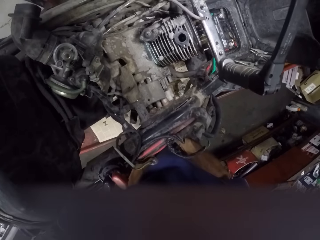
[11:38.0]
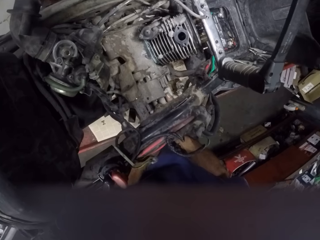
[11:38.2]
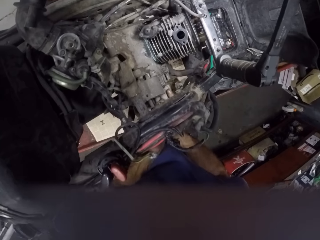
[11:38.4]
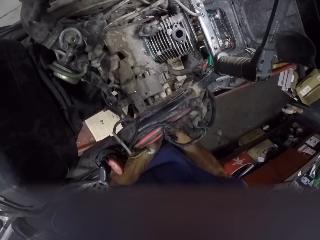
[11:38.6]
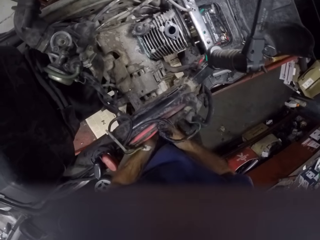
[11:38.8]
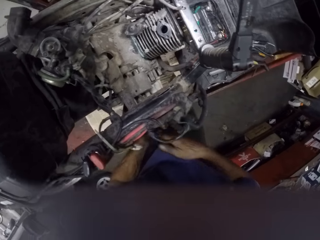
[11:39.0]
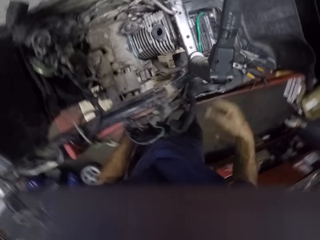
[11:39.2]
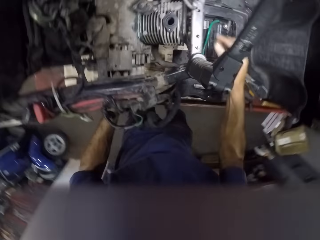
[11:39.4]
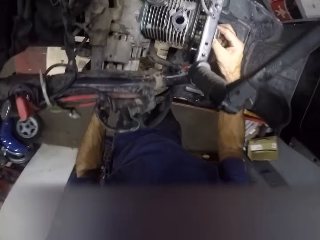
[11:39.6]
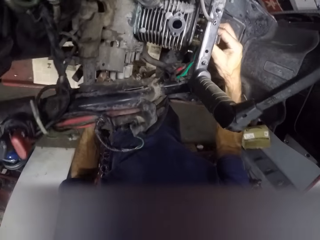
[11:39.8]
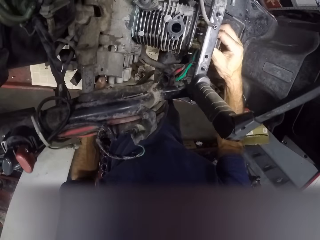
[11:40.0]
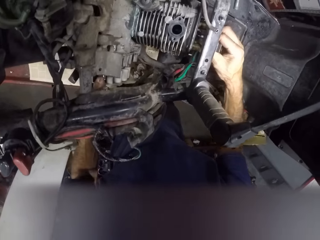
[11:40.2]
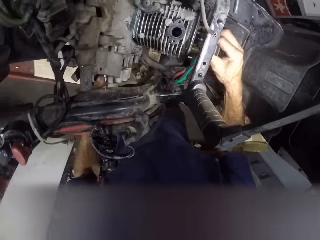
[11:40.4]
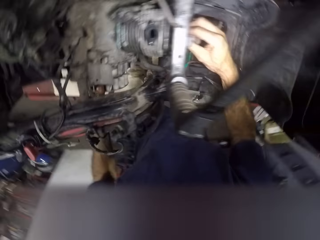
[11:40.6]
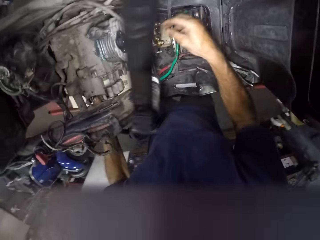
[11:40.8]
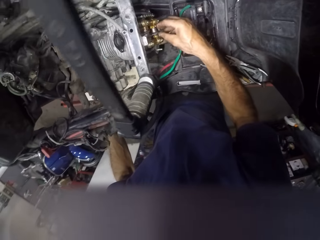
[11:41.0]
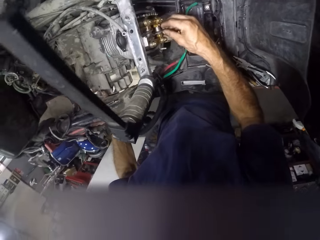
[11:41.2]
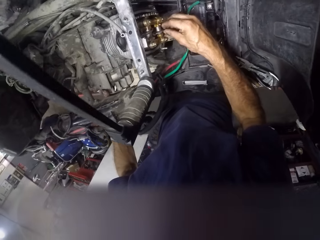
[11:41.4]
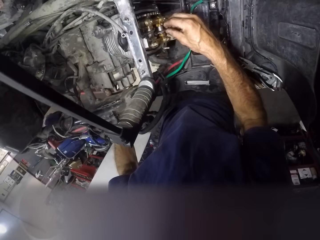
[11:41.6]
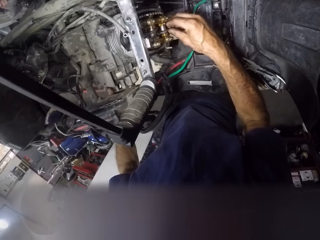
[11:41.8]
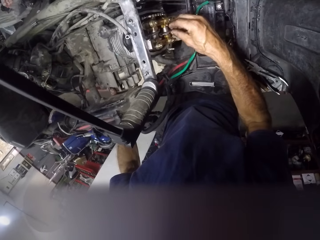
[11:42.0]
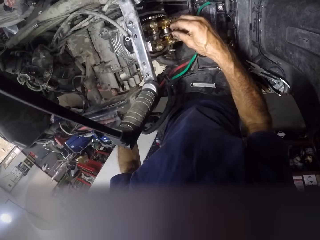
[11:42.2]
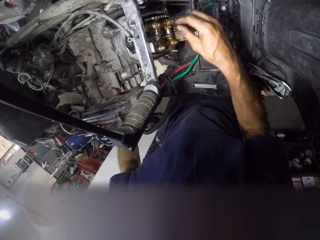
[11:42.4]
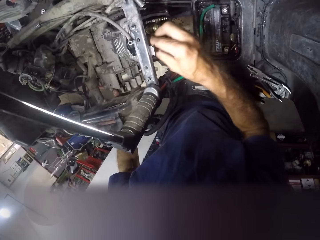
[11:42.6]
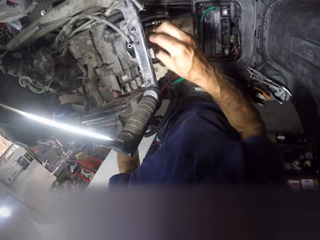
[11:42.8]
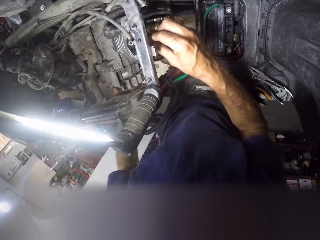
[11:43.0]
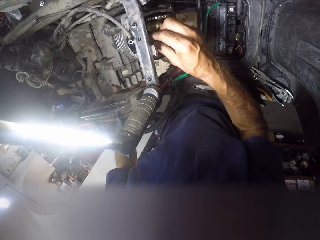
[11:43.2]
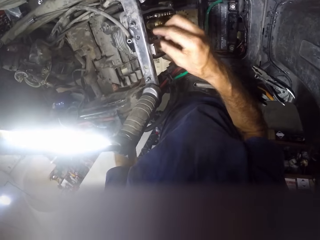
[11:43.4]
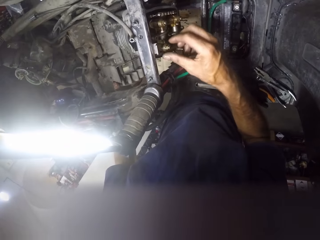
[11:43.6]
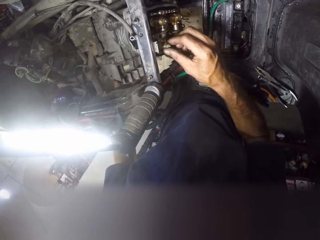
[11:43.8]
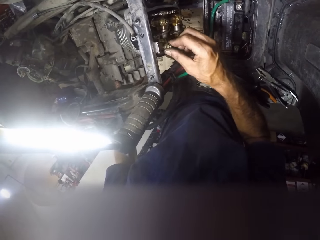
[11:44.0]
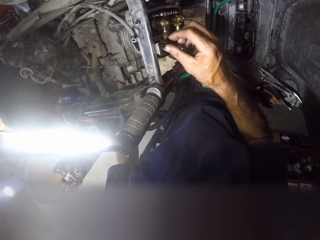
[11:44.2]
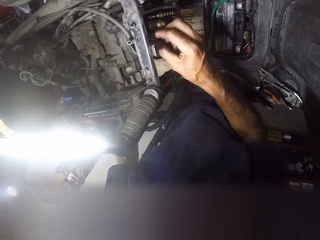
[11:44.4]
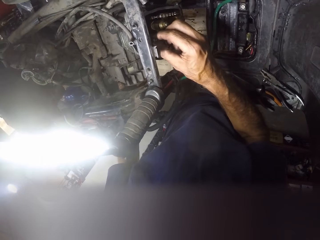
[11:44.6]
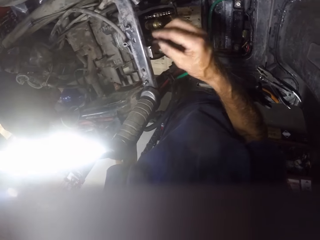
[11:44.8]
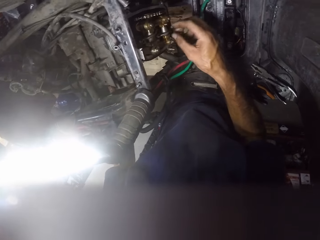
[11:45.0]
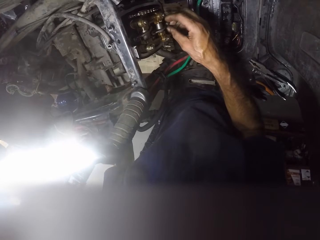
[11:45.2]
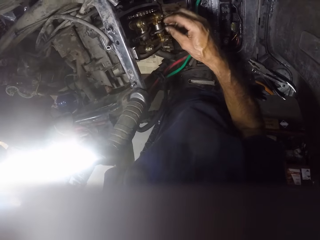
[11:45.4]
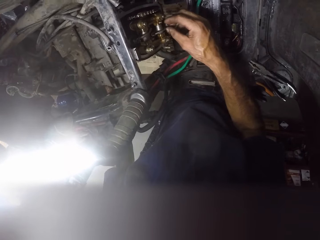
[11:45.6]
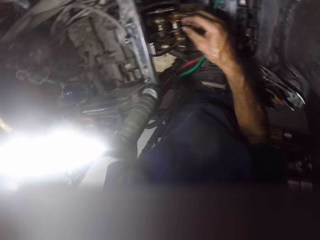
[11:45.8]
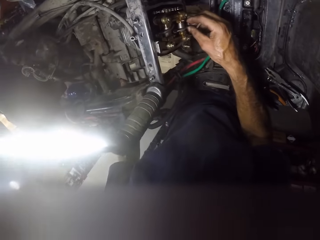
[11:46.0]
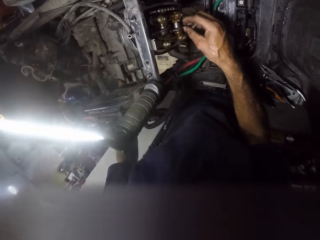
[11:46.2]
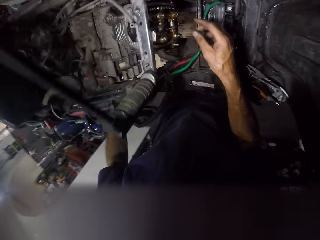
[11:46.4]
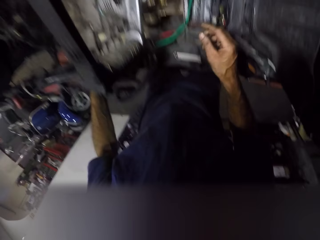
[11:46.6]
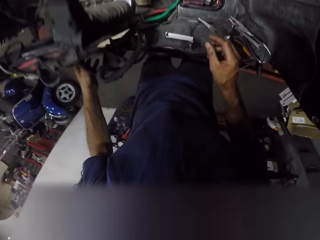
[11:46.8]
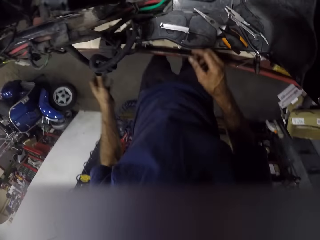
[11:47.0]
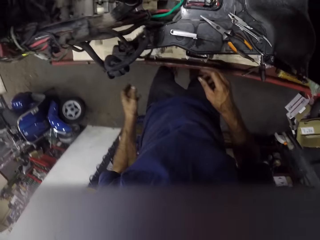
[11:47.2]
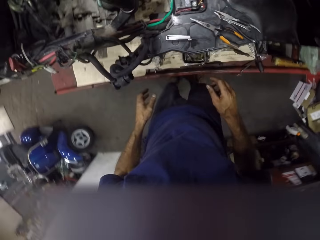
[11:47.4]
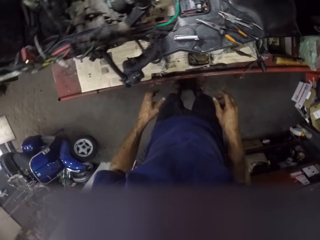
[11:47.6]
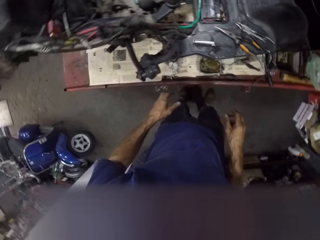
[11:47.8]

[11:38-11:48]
The camera wearer adjusts the nut with his right hand. He touches the nuts in the engine.

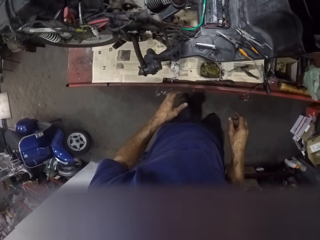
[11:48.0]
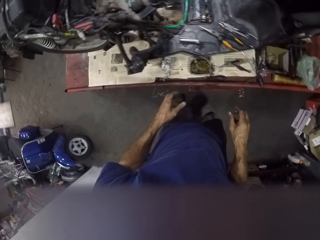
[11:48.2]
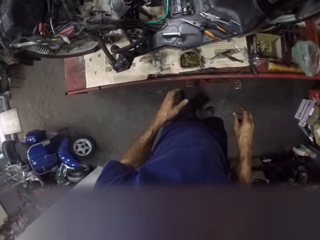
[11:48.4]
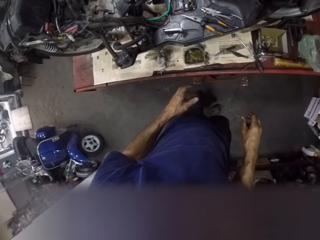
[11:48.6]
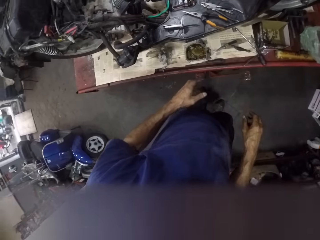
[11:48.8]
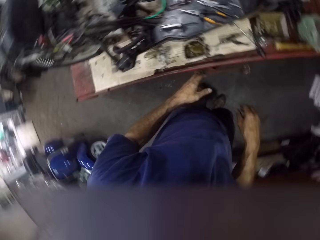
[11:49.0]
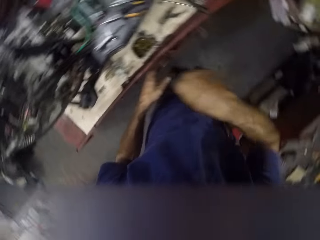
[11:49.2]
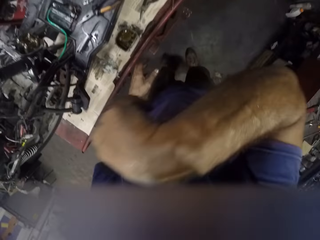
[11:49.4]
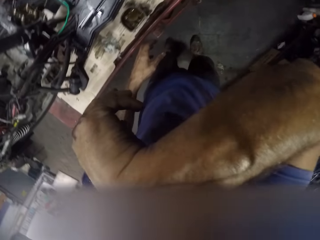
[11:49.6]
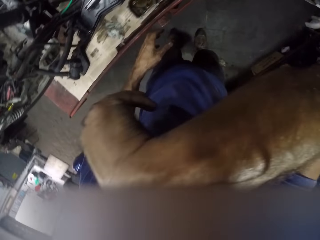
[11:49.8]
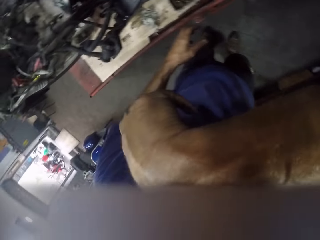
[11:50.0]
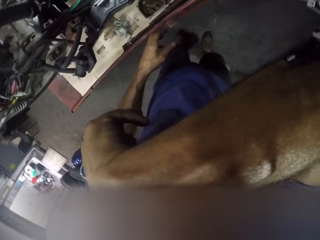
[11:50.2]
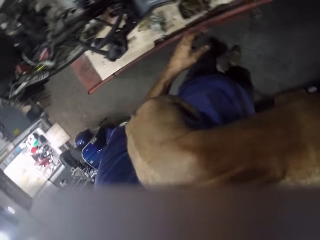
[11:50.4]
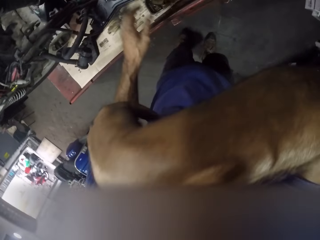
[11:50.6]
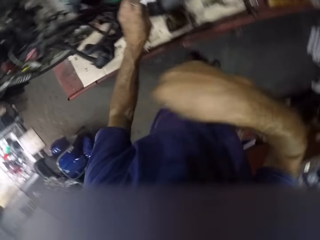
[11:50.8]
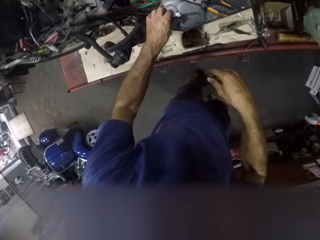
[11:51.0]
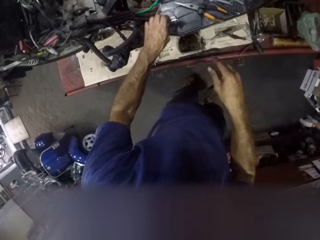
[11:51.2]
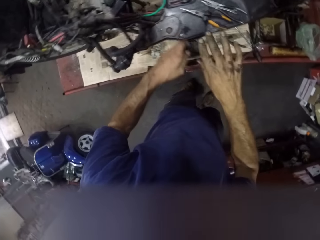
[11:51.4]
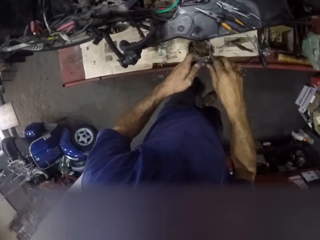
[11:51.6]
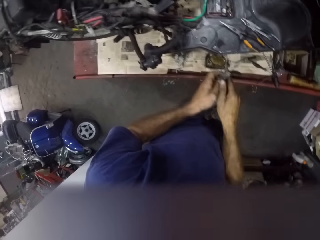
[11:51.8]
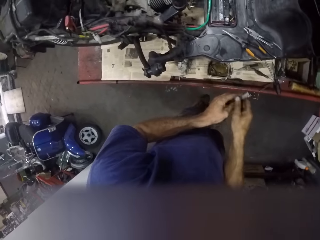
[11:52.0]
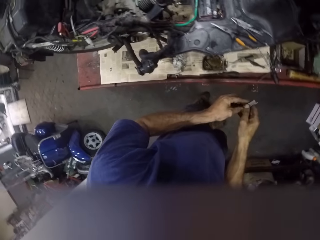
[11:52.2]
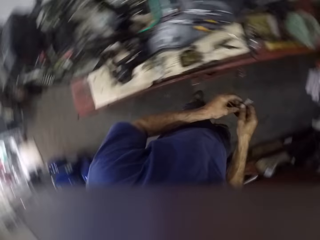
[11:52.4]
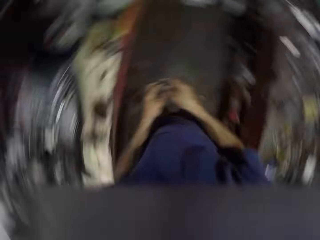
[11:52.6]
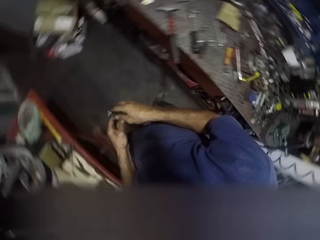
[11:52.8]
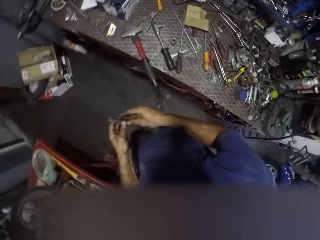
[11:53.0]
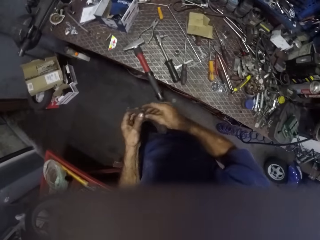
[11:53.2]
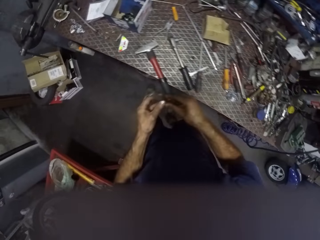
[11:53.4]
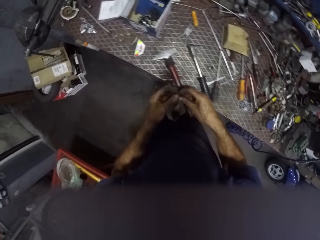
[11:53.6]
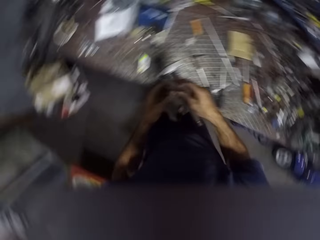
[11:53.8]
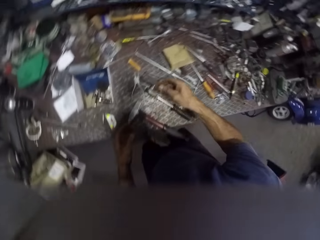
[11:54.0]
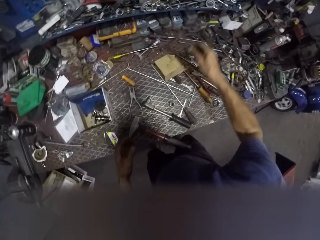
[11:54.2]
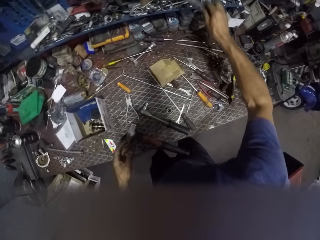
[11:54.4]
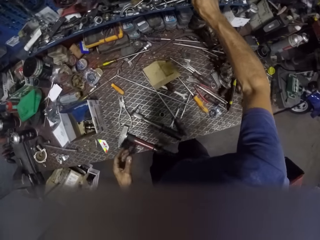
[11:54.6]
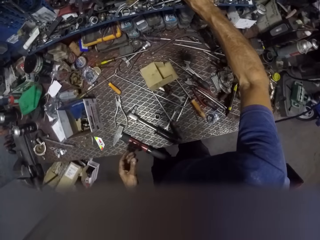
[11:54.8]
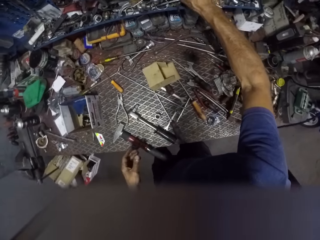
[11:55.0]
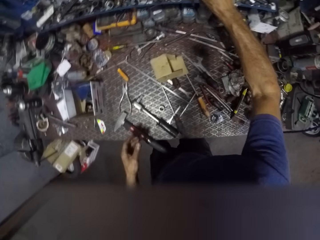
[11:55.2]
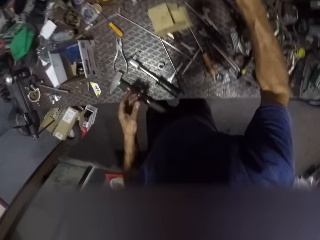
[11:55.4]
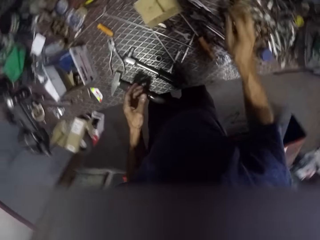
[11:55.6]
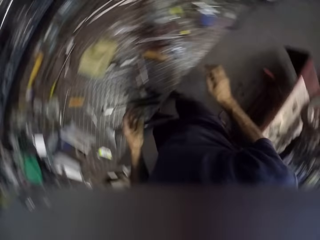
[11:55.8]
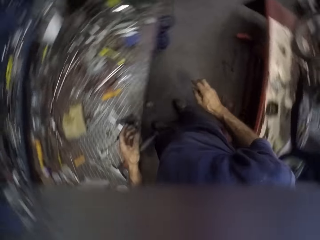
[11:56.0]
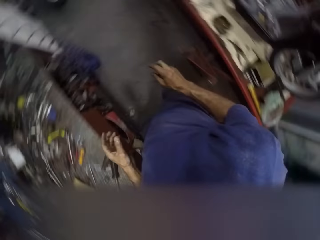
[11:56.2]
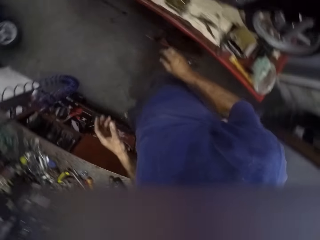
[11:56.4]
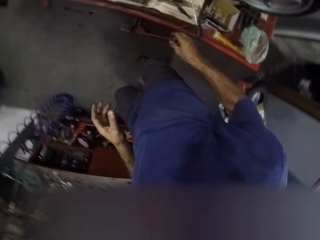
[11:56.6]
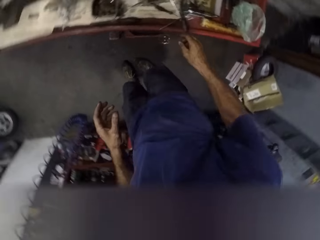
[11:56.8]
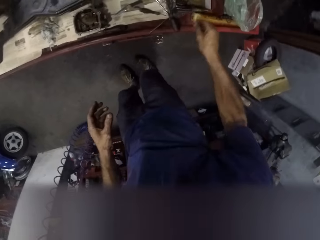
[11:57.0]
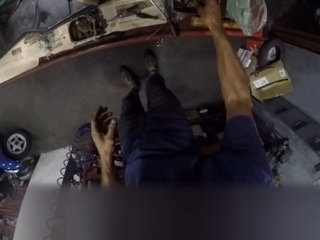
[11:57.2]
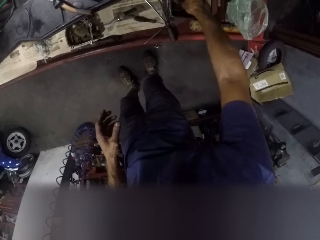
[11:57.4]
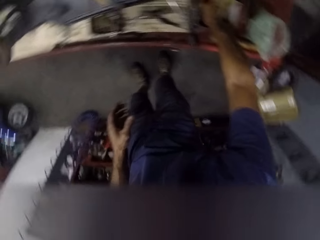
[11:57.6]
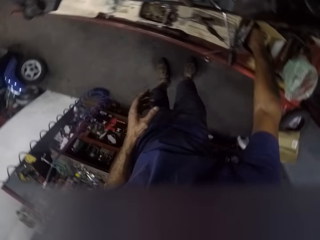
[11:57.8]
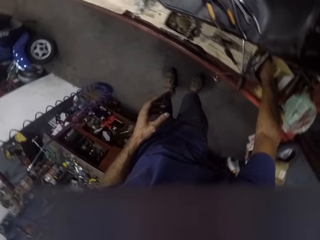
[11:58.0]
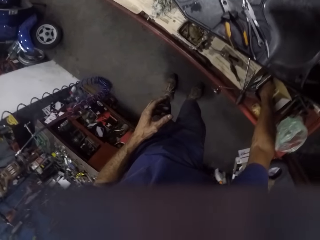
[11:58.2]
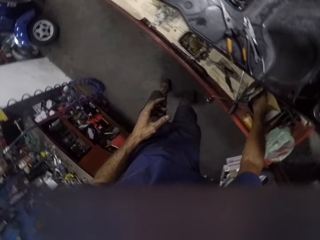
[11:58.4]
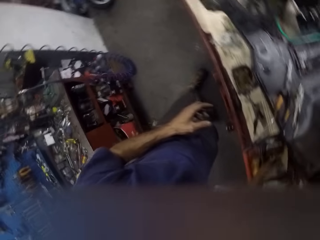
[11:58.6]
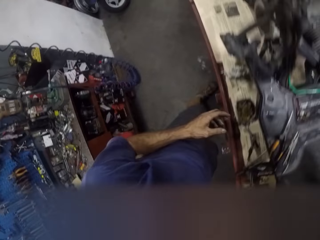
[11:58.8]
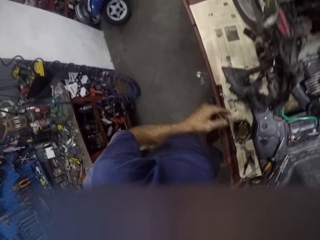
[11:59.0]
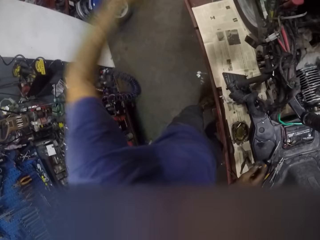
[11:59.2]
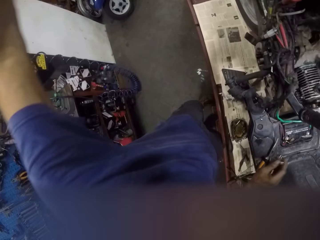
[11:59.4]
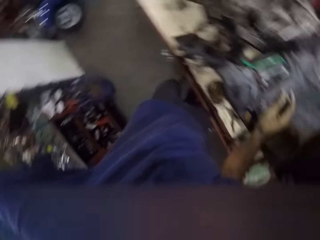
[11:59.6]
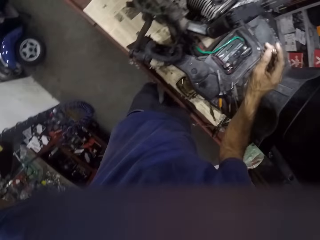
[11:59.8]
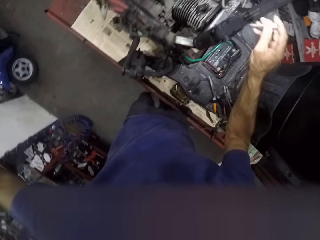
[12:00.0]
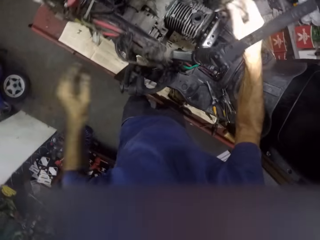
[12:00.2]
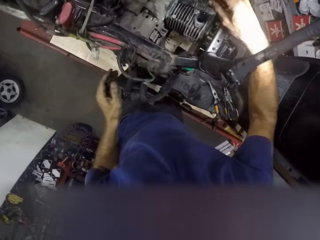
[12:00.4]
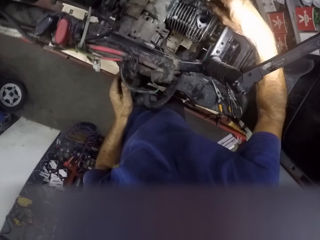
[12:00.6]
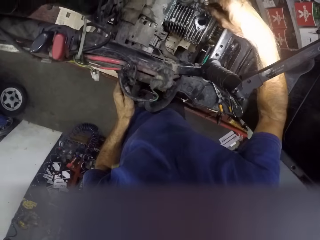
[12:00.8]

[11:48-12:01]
The camera wearer wipes his face with the back of his right wrist. He takes pliers and puts the pliers in a tool box. He drops a spanner on the workbench. He picks up a bolt or nut from a carton on the workbench.
